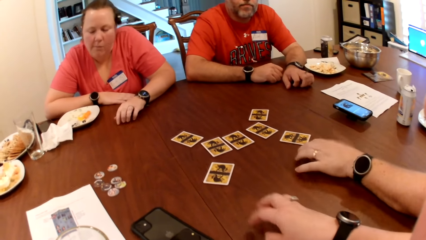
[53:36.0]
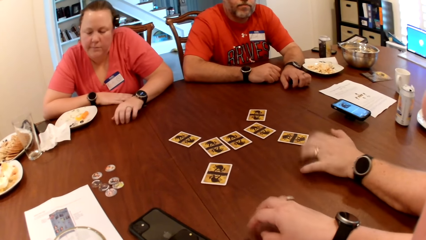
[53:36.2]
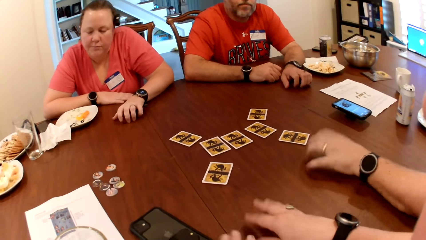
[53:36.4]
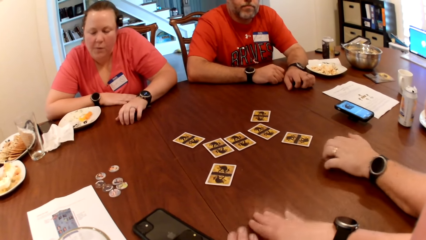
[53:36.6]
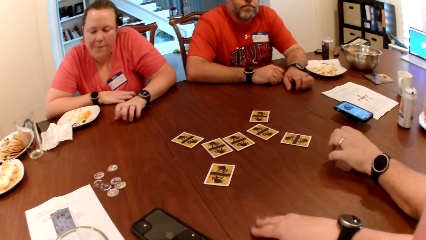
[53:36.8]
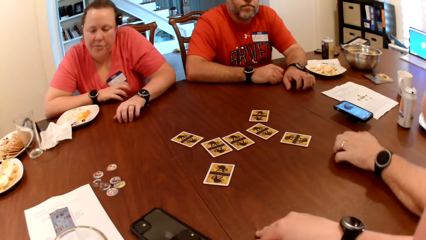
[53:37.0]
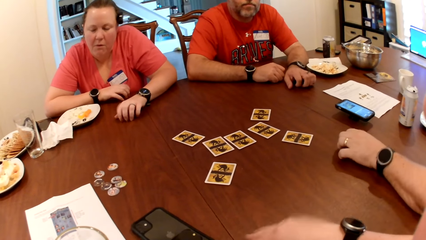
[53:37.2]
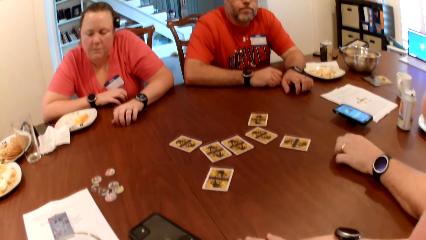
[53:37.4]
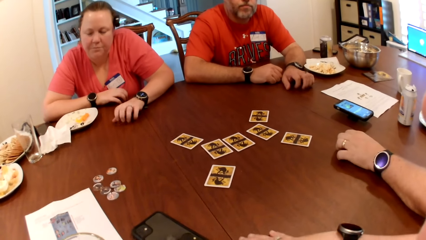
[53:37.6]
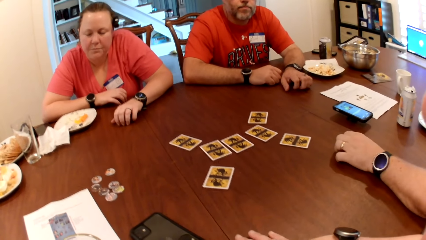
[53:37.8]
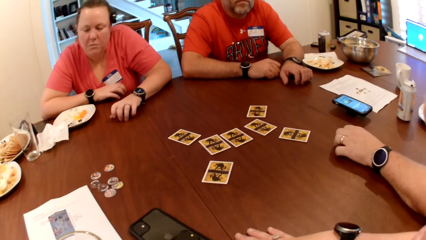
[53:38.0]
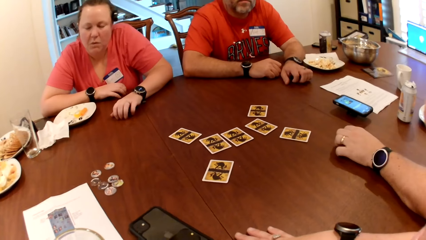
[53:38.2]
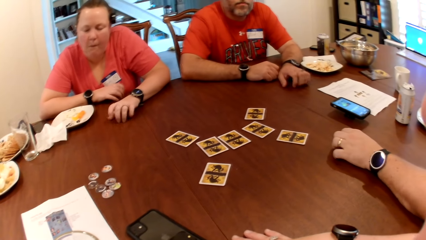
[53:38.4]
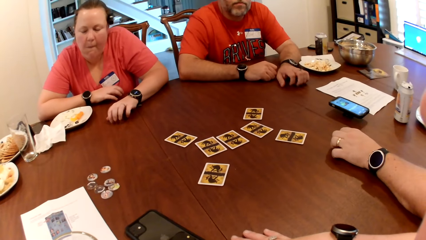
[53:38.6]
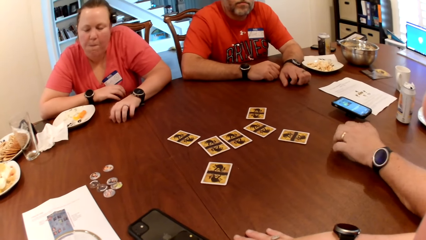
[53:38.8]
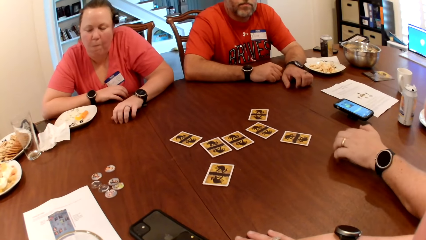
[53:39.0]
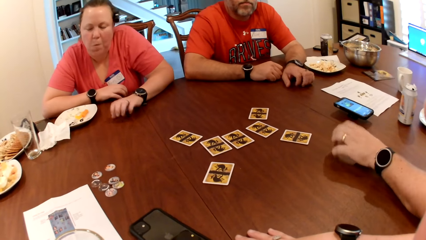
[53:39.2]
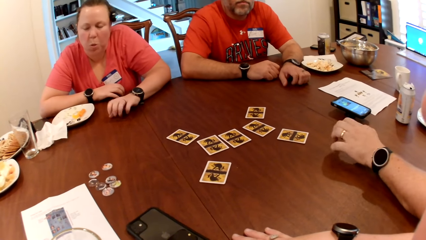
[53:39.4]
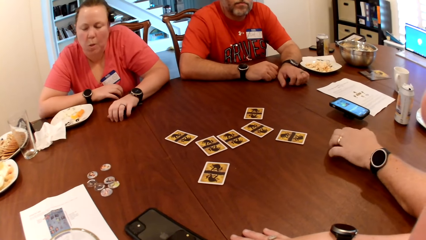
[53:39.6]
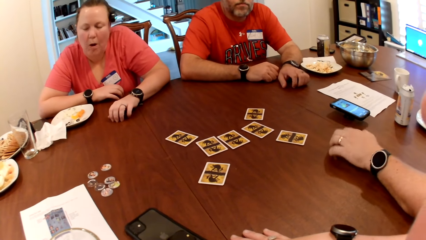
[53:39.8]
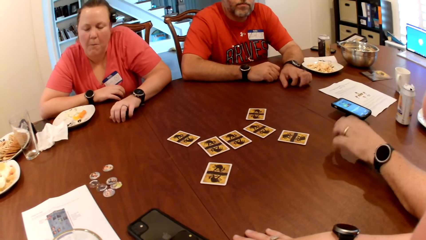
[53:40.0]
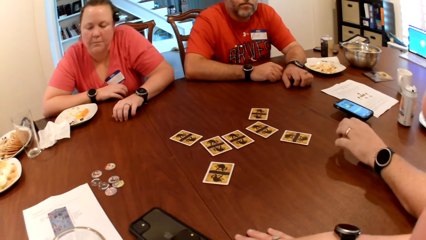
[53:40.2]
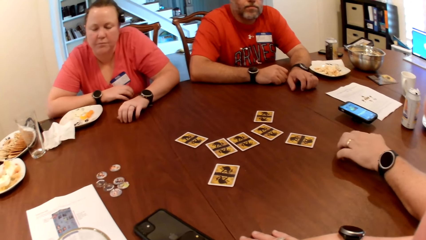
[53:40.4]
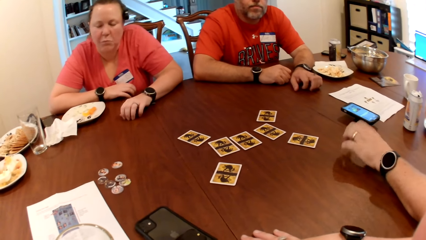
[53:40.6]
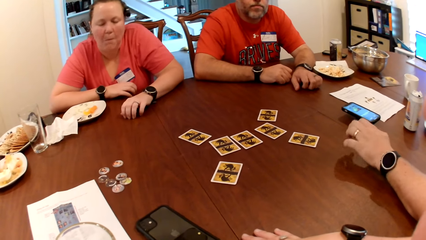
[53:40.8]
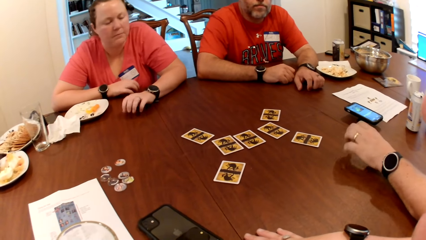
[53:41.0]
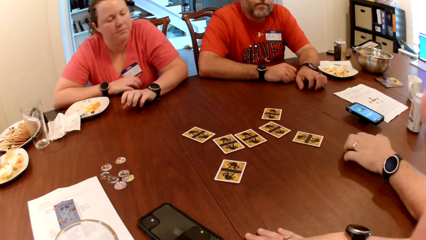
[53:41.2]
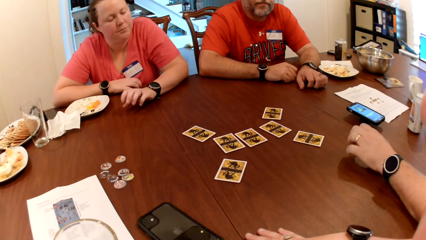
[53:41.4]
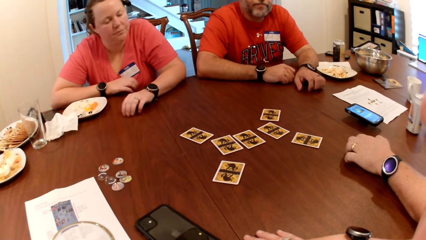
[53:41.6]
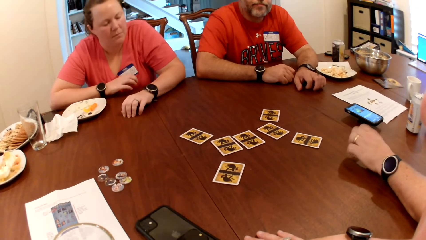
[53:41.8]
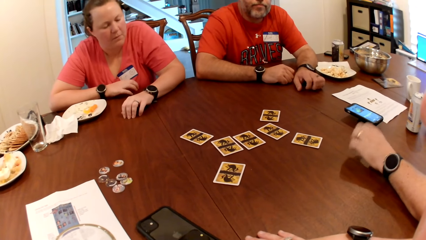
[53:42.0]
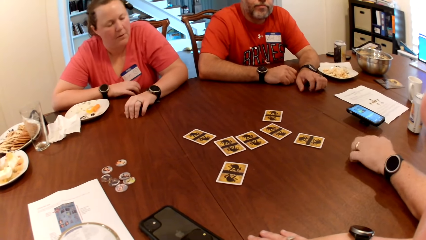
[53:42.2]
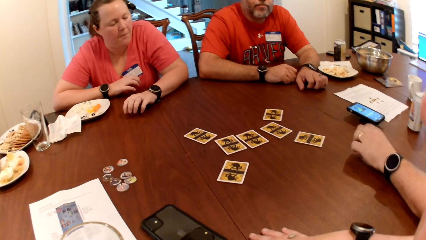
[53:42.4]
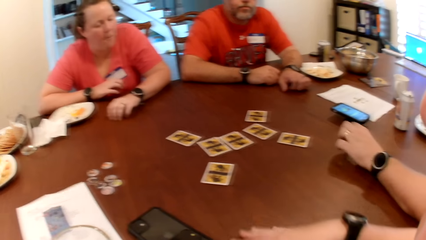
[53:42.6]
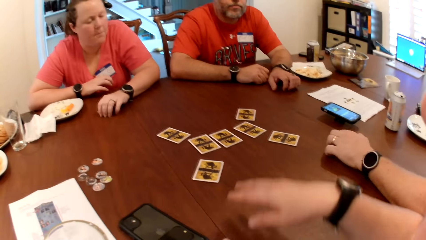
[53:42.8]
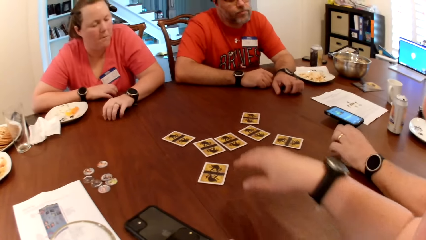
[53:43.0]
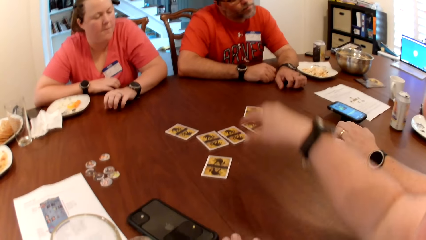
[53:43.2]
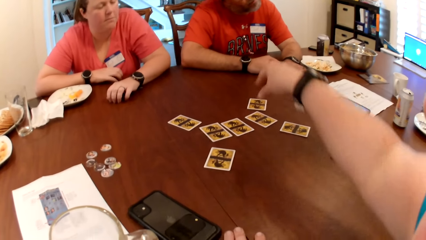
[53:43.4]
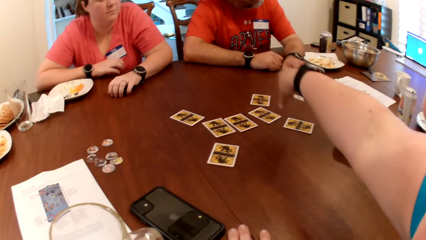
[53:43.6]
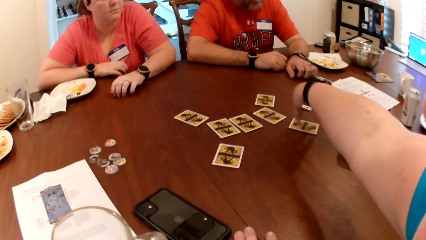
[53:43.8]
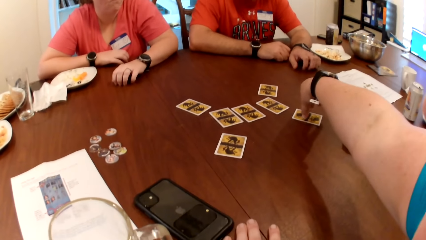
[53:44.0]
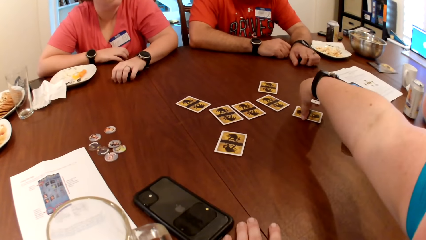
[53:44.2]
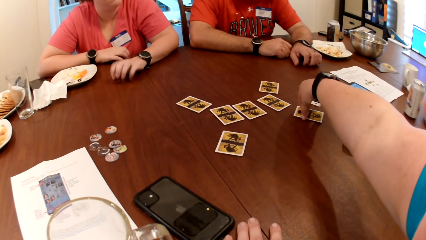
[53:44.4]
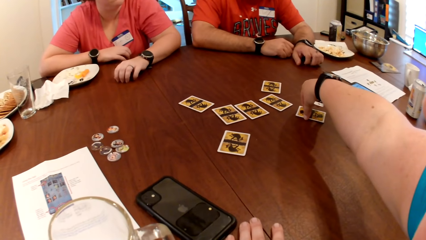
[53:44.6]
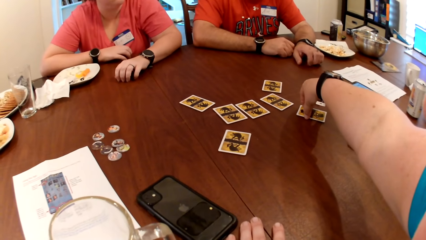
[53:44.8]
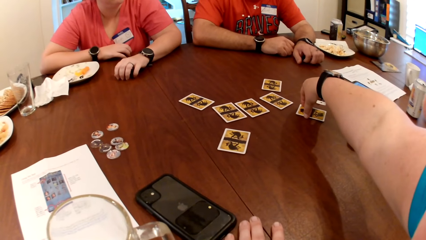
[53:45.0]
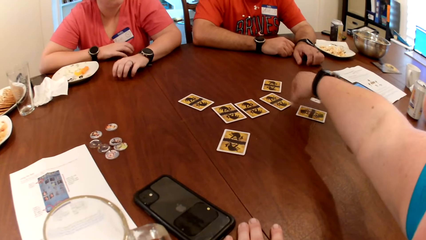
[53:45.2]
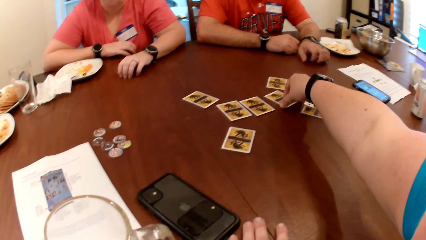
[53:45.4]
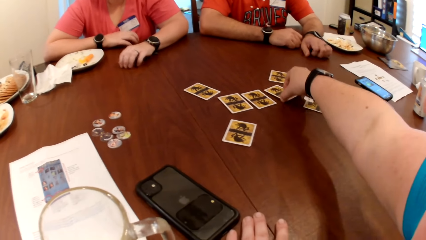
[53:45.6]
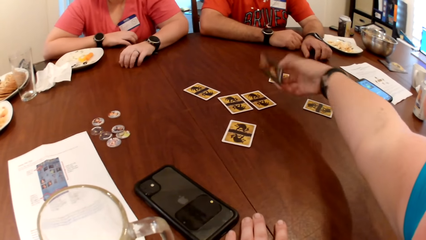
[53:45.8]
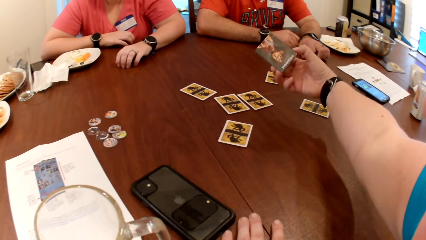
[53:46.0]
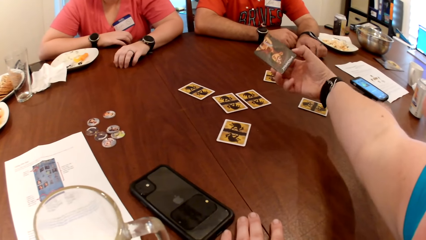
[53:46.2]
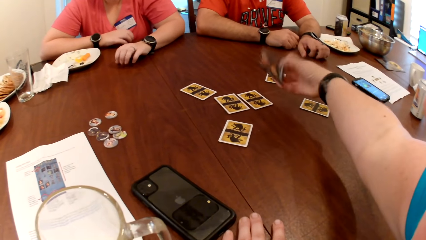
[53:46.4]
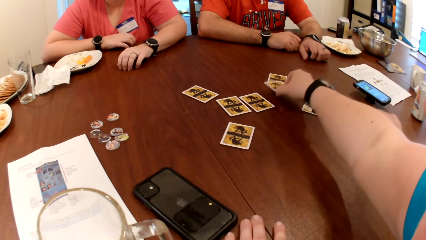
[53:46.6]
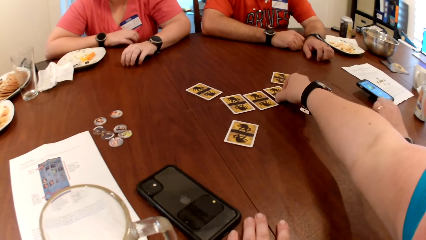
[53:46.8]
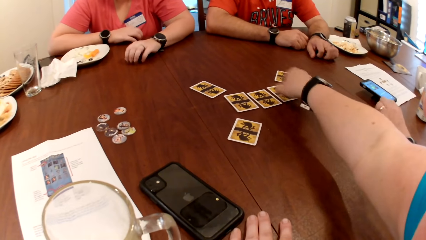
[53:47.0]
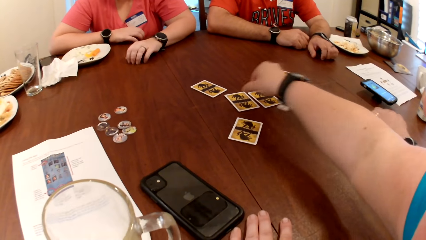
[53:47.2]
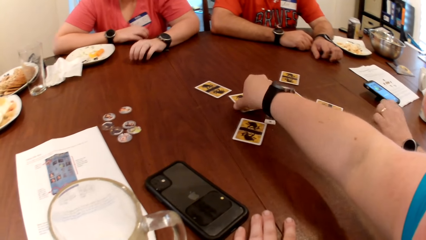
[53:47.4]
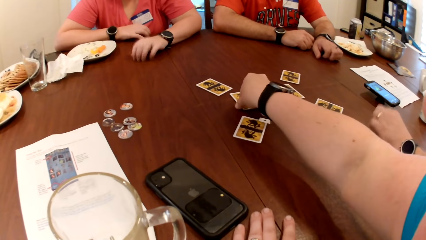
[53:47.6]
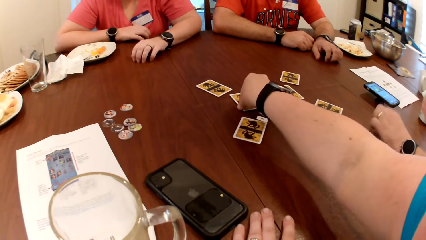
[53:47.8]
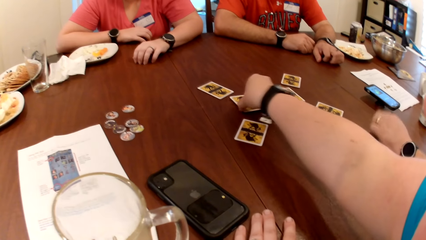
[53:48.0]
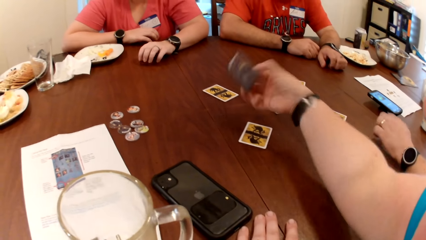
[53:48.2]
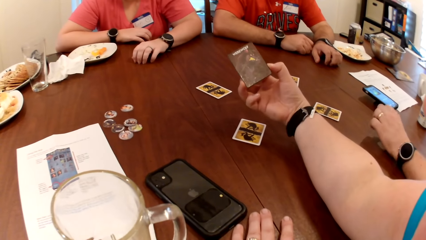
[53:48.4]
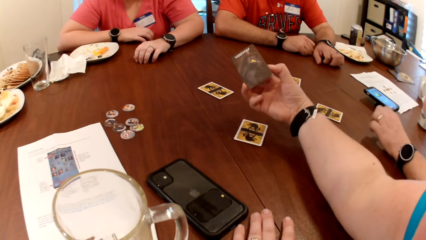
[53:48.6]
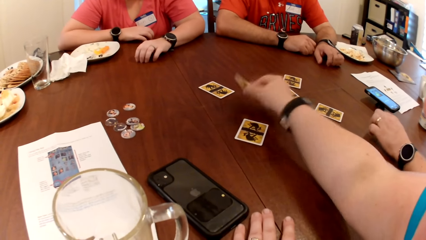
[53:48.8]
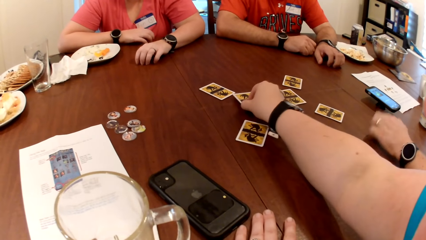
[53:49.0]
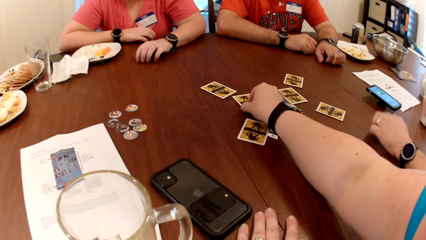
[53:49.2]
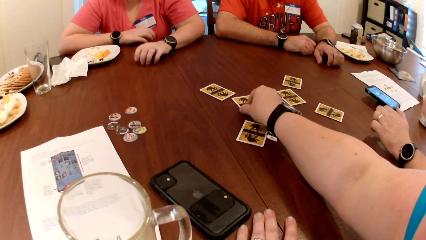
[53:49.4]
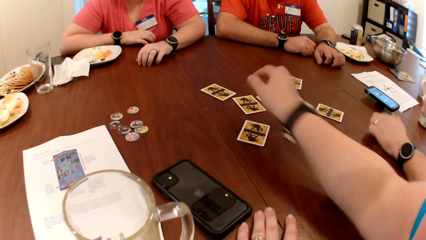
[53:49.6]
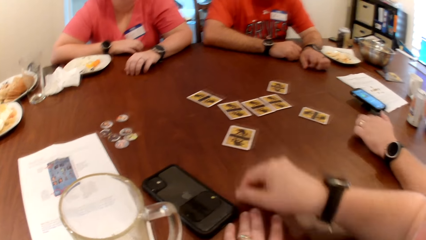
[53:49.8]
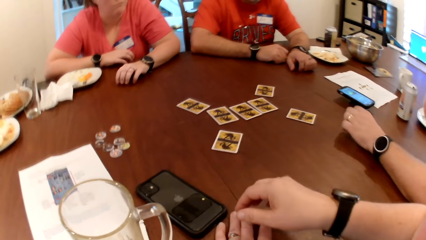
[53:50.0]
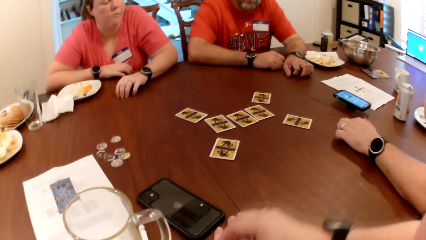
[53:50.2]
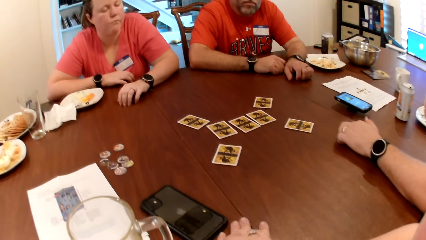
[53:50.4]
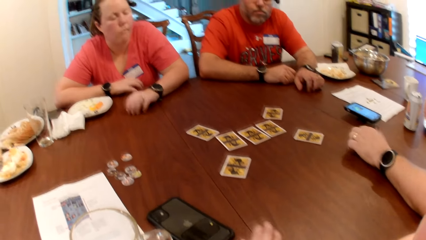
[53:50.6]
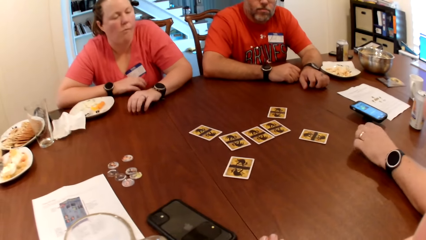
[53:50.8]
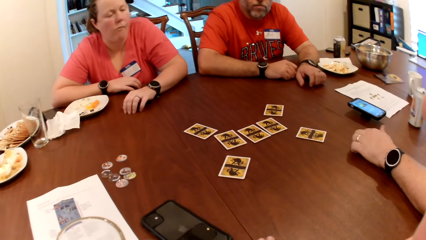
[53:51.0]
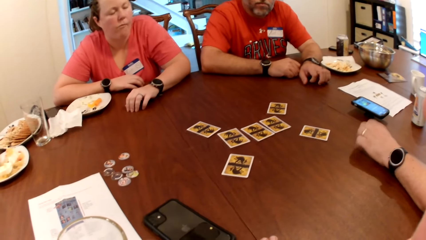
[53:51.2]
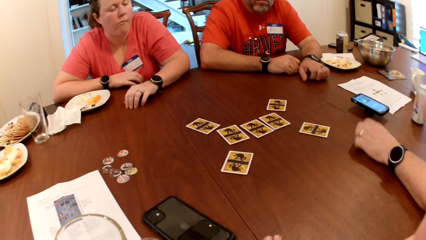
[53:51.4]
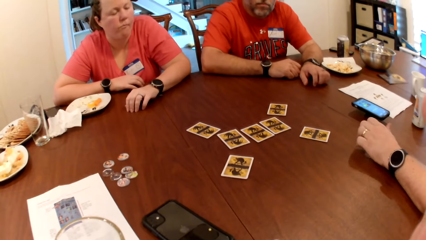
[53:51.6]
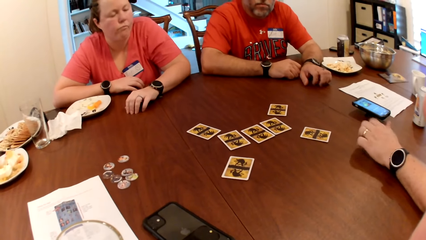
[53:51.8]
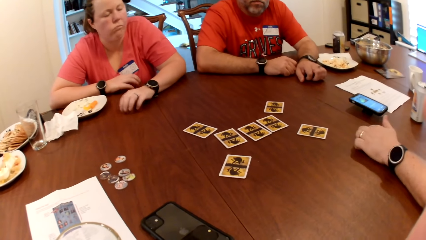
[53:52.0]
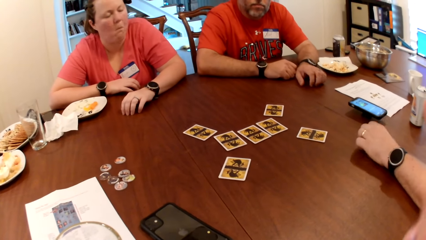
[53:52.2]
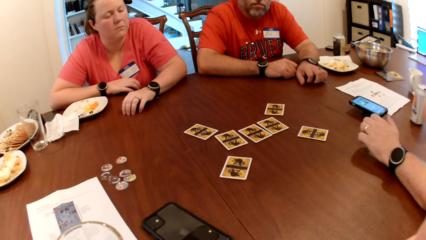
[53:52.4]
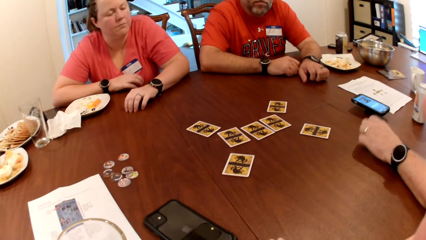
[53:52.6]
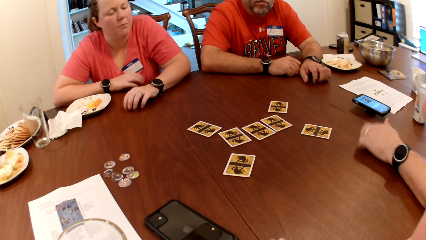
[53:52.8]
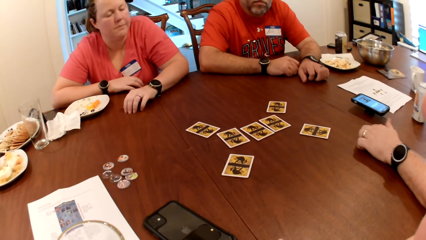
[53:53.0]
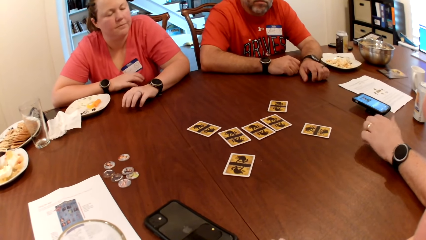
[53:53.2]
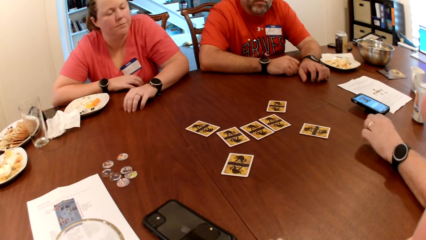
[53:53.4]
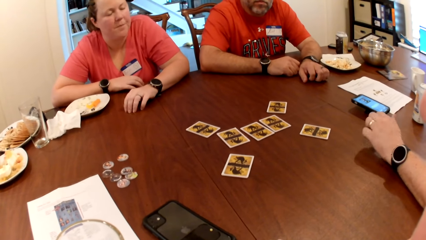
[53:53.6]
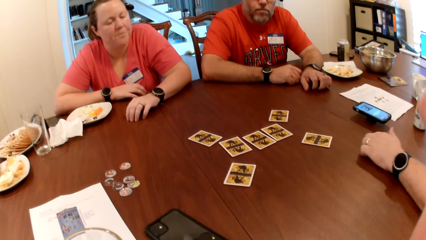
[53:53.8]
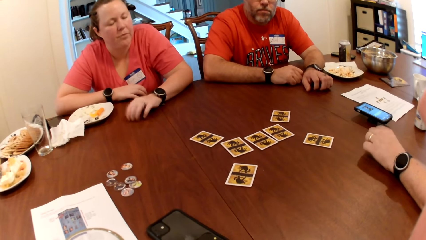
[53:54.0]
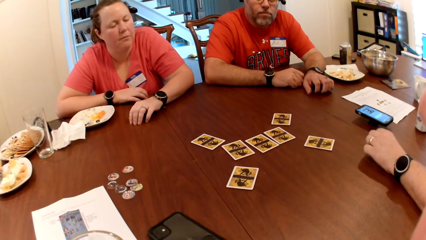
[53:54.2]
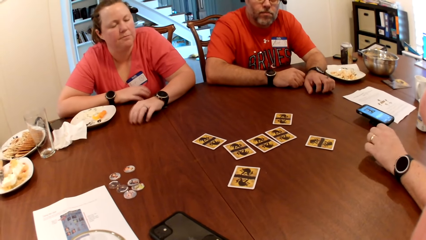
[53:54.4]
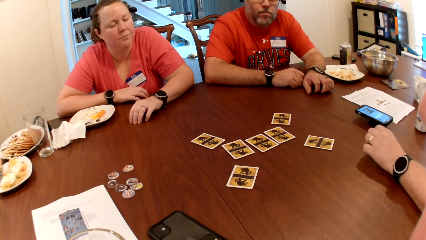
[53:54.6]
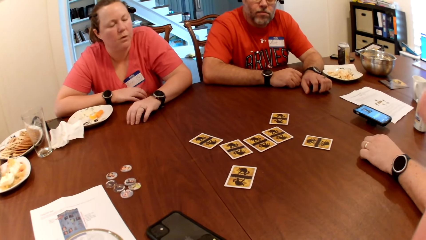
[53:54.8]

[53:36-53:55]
The man taps the table with his left hand. The camera wearer places her right hand on the card on the table. She picks the card from the table with her right hand. She drops the card on the table with her right hand. She picks the card from the table with her right hand. She drops the card on the table with her right hand. She stares at the table.
